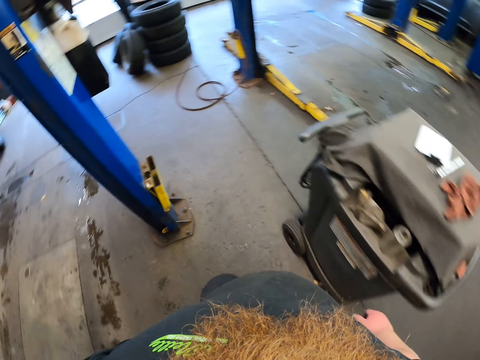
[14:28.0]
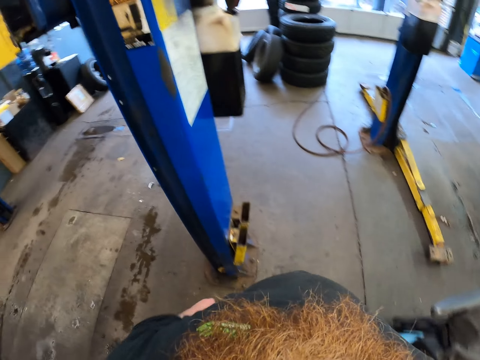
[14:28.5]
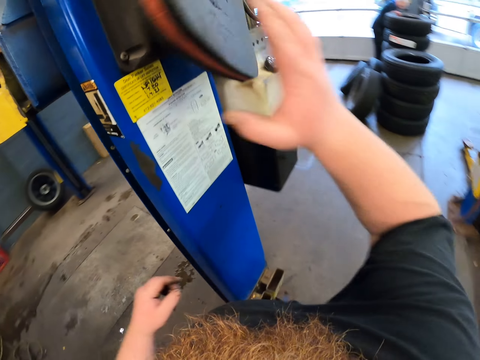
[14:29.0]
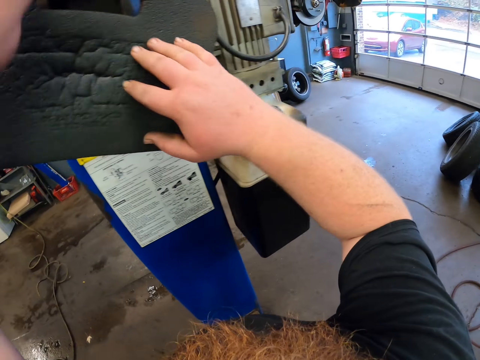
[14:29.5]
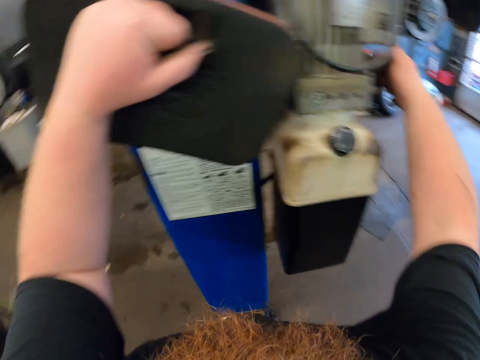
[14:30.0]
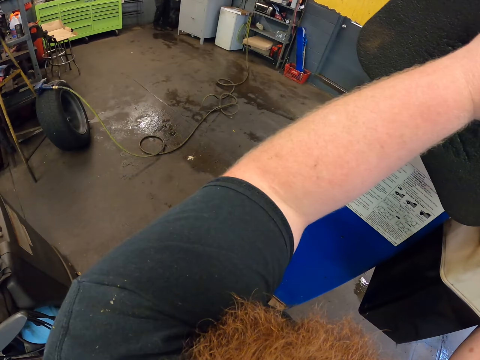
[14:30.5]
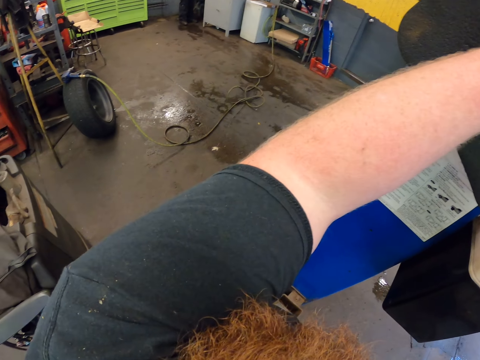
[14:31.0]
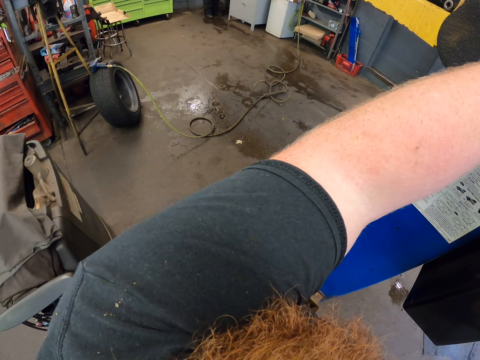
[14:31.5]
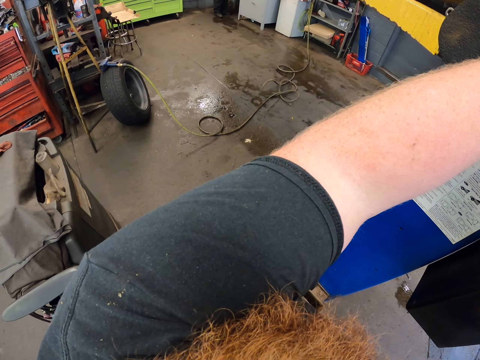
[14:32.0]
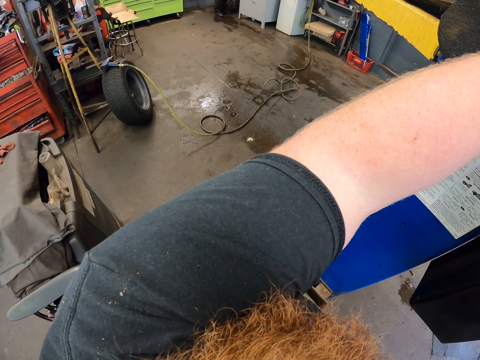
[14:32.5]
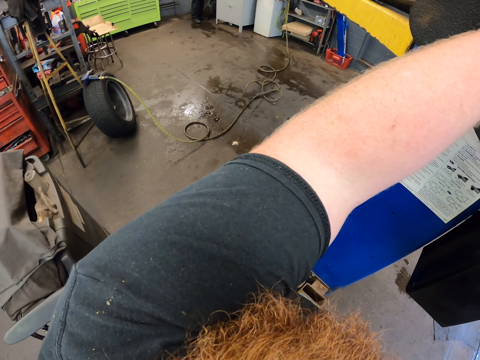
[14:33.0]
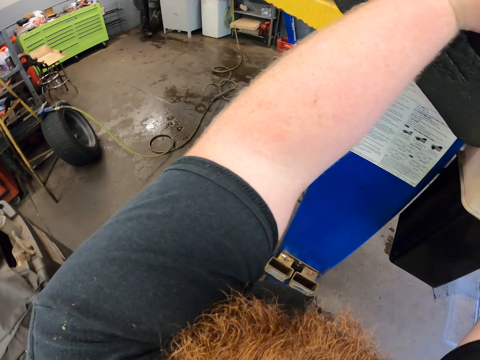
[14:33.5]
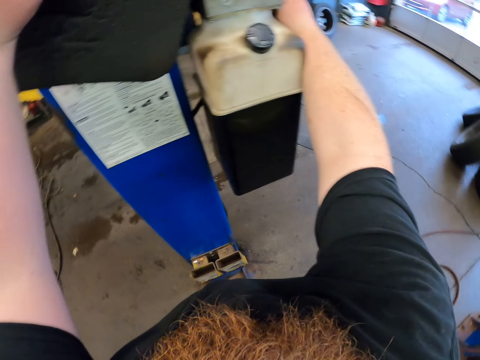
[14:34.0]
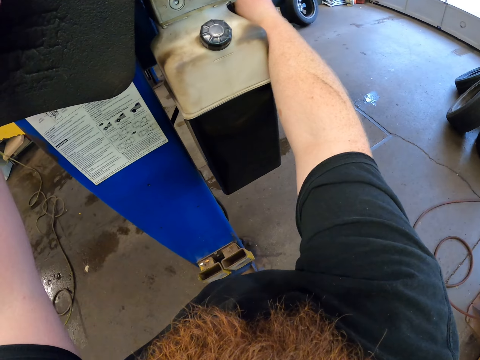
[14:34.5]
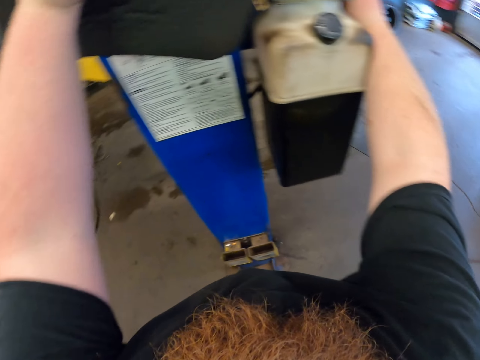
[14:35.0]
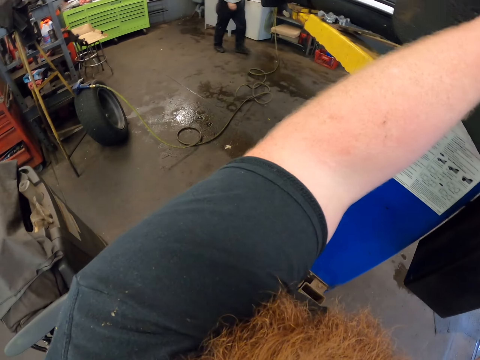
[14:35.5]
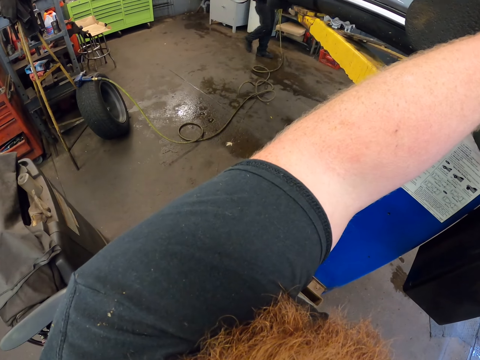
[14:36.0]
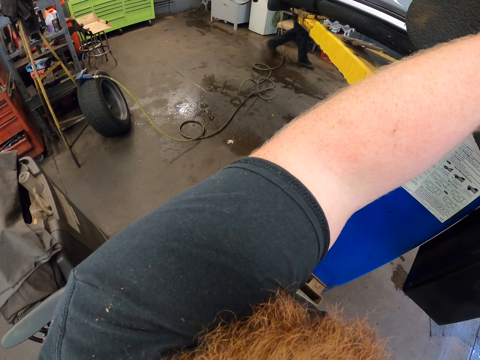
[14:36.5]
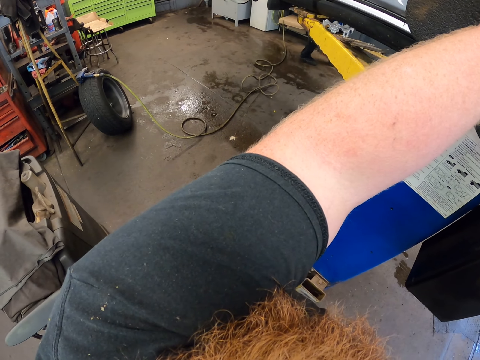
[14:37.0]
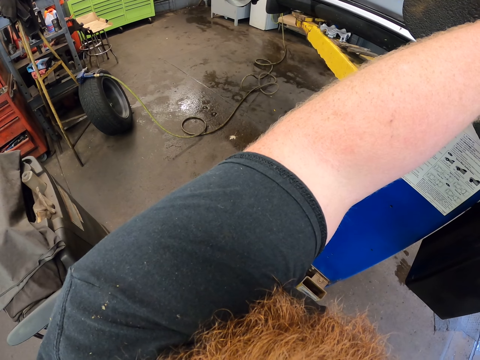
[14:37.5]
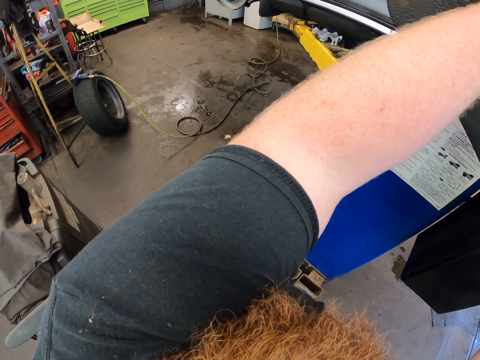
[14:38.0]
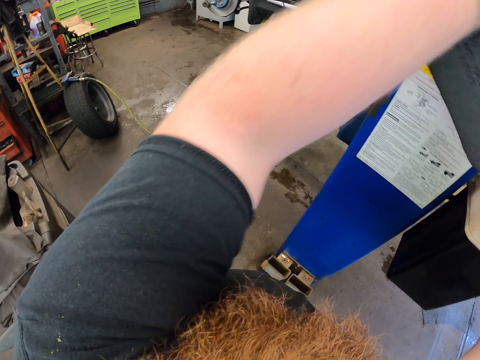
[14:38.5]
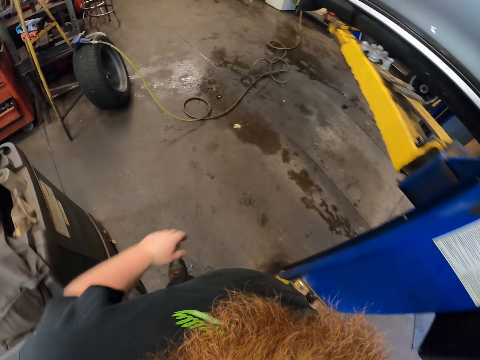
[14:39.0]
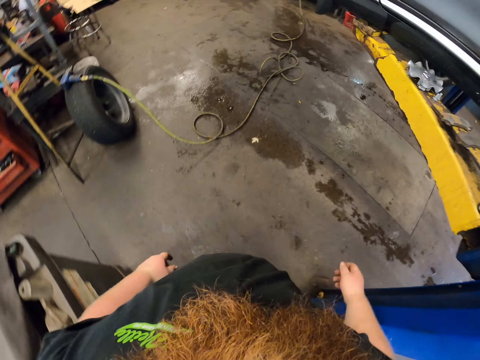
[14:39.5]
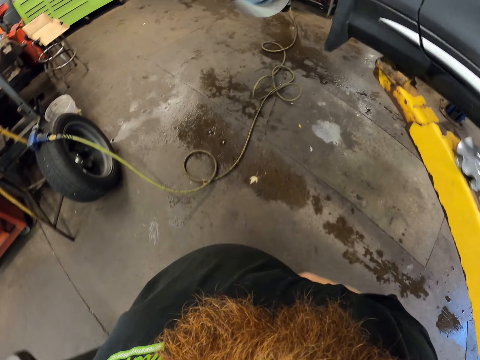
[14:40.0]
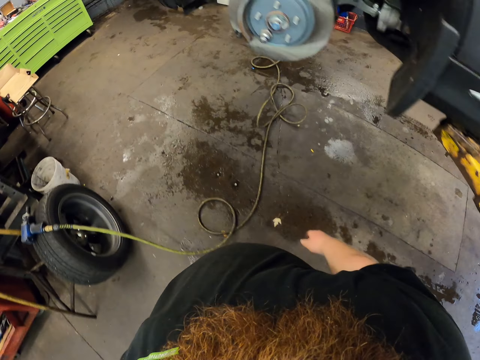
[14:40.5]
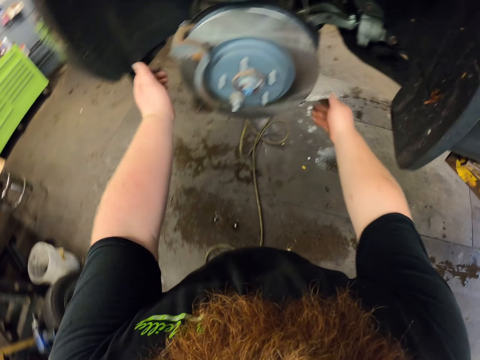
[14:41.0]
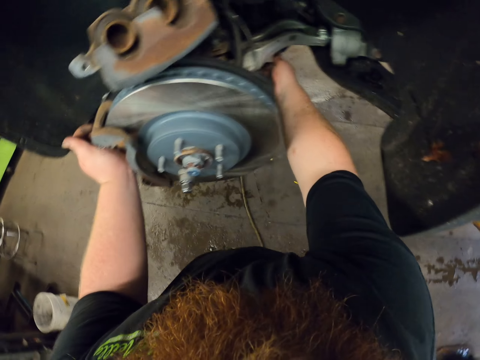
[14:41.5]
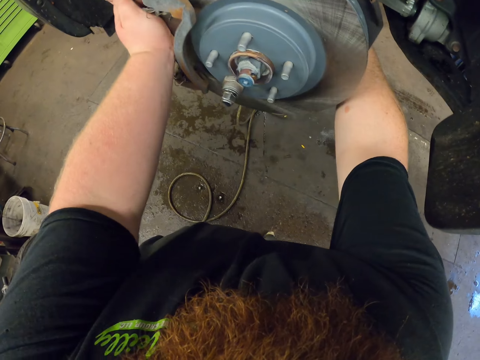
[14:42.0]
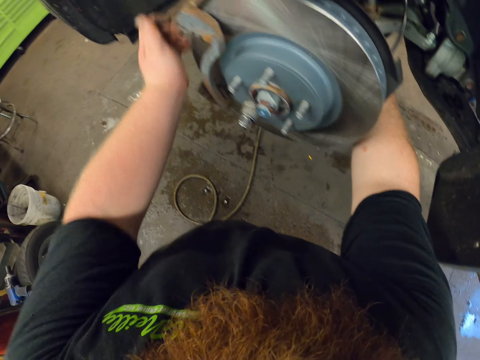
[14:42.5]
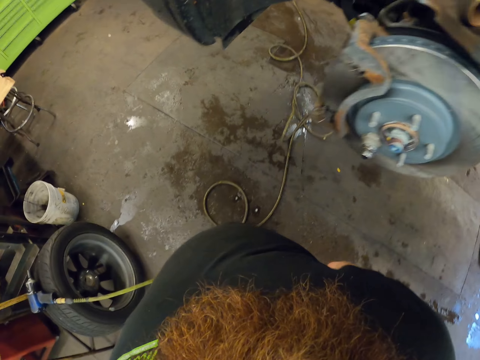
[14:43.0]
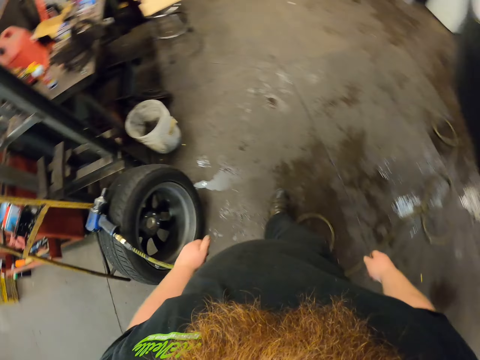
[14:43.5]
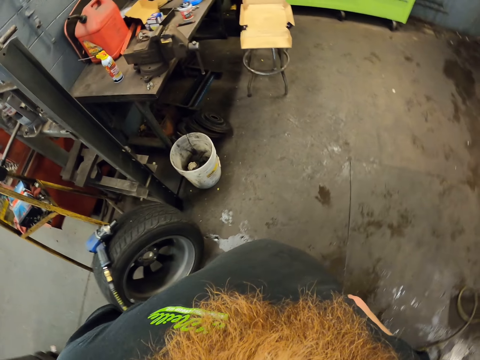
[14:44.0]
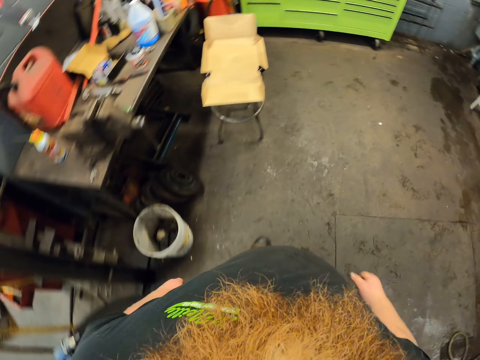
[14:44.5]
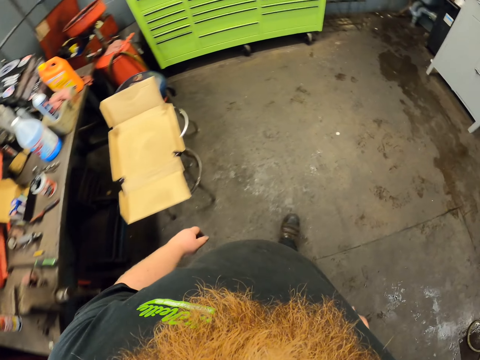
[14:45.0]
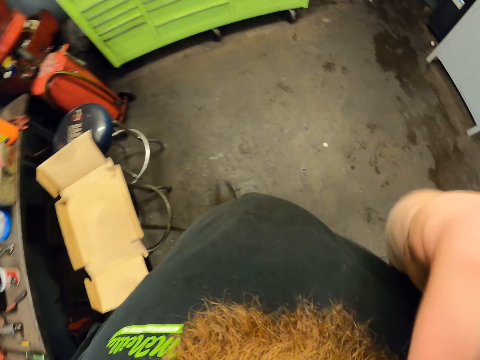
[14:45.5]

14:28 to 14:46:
The camera wearer walks around the garage. They touch the rubber. They operate a car lifter. They put down the hand. They walk around the garage. They touch the wheel hub. They walk around the garage.

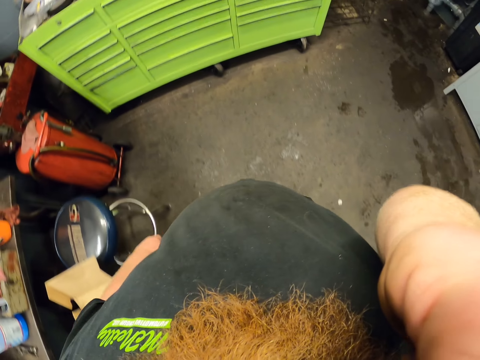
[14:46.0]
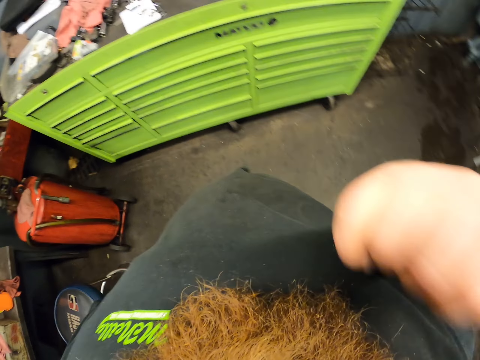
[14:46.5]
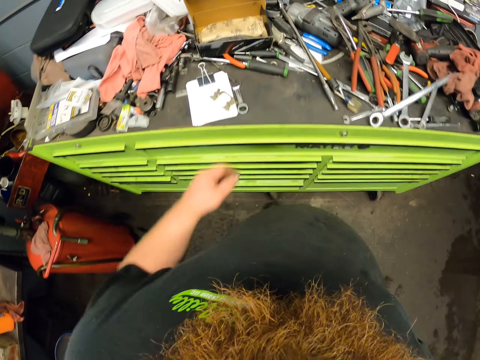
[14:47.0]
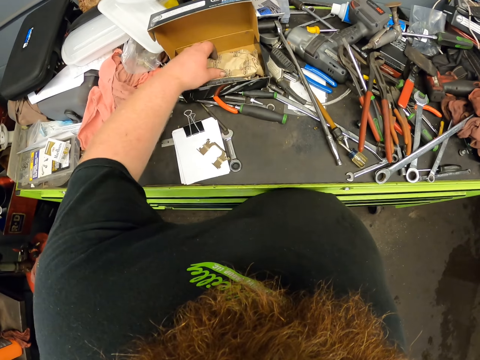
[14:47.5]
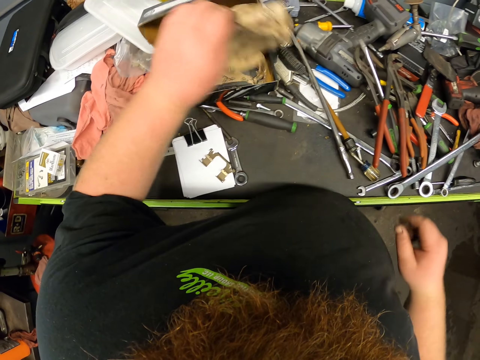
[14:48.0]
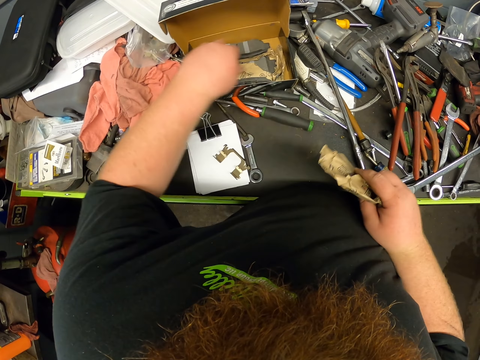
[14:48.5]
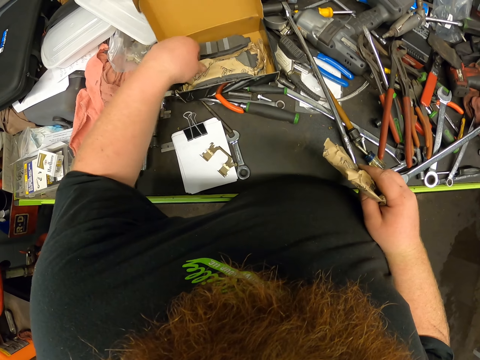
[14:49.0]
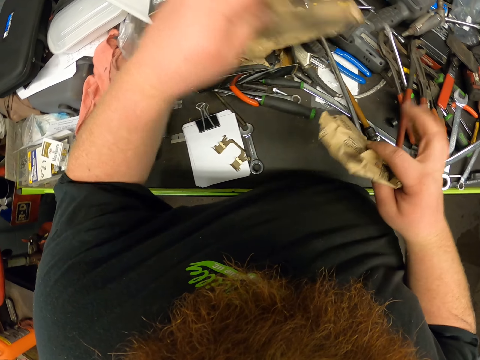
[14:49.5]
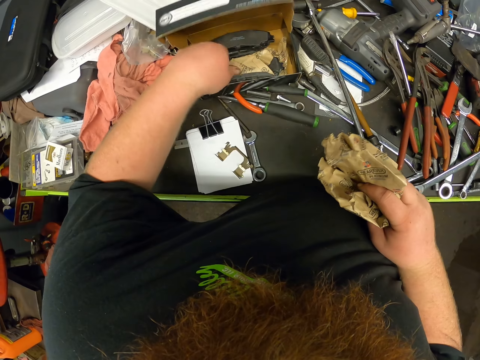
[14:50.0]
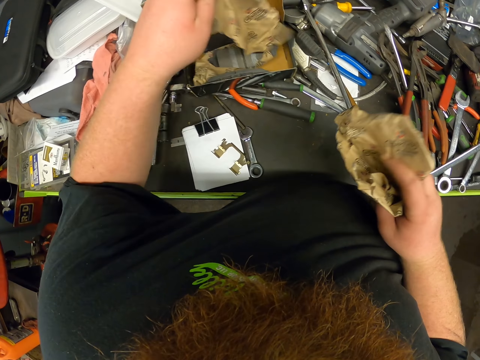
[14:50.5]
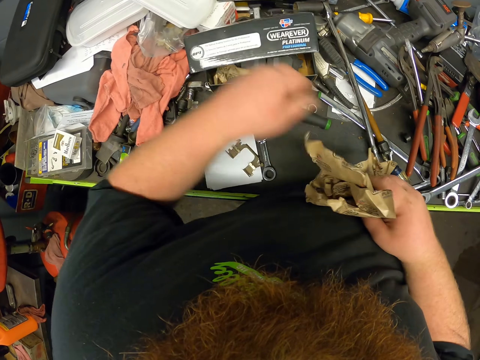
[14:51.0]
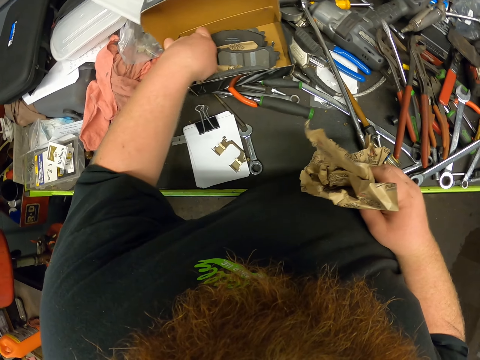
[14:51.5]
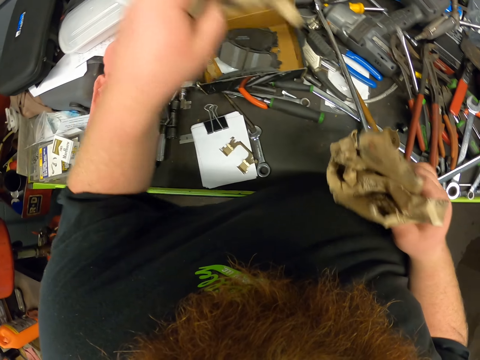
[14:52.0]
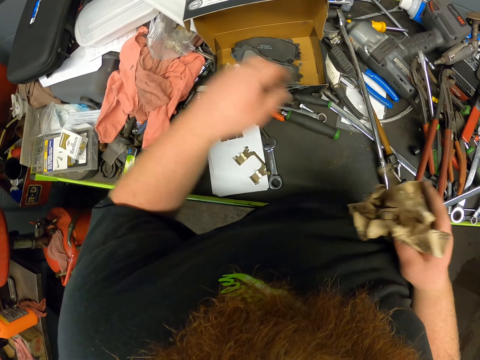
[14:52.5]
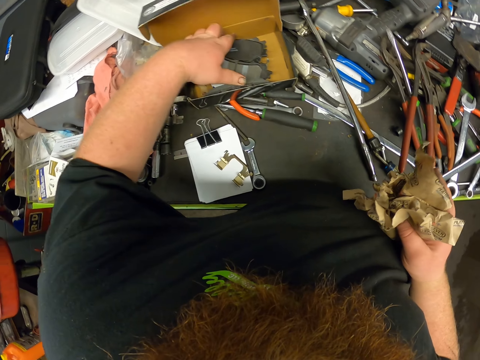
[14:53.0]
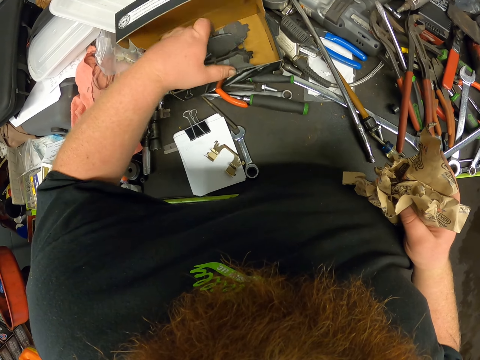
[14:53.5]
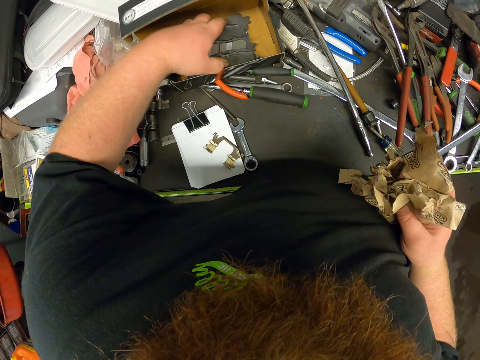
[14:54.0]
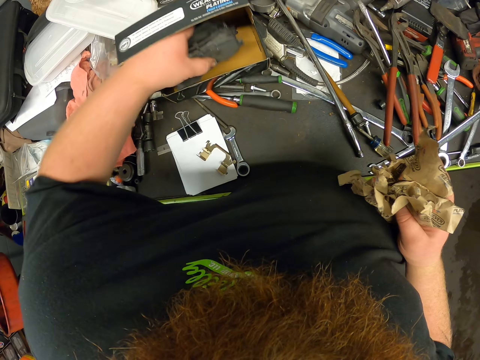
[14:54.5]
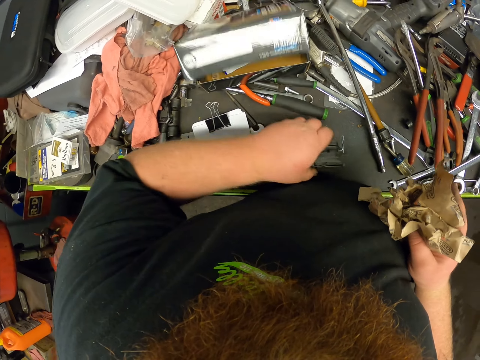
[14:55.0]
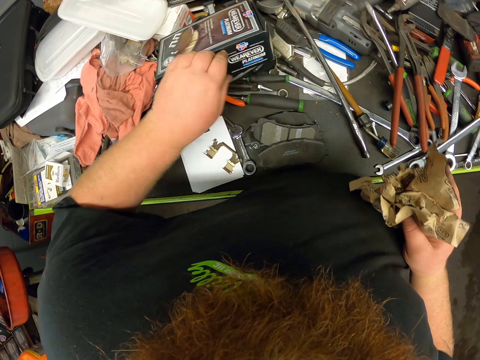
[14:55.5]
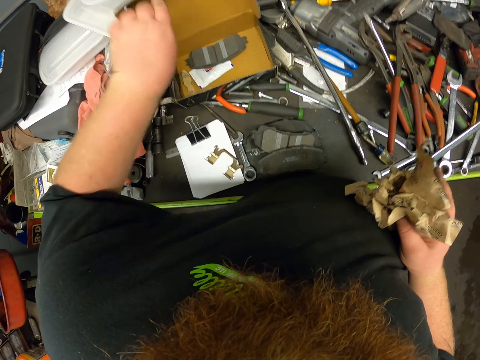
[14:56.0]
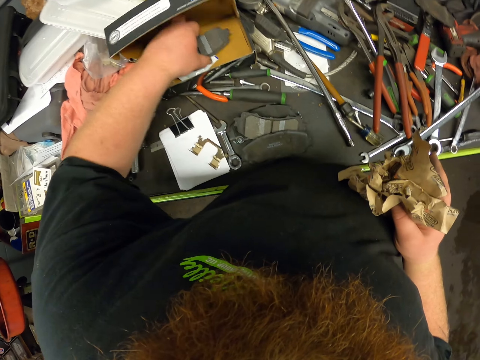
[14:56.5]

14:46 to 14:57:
The camera wearer lifts up the hand. They lower the hand and move around. They touch a paper bag. They pick up a paper. They exchange the paper in the right hand. They touch the paper bag repeatedly. They put the paper in the right hand repeatedly. They take a car spare part. They put the car spare part on the counter. They touch a box. They open the box.
